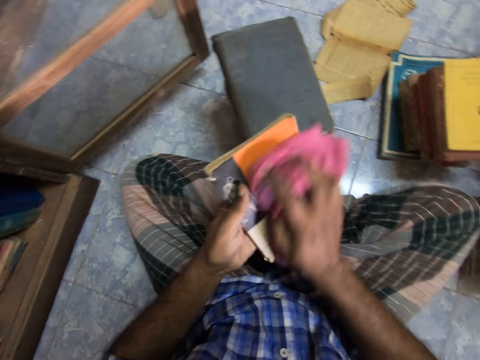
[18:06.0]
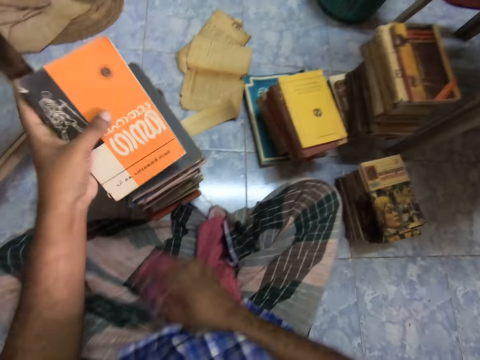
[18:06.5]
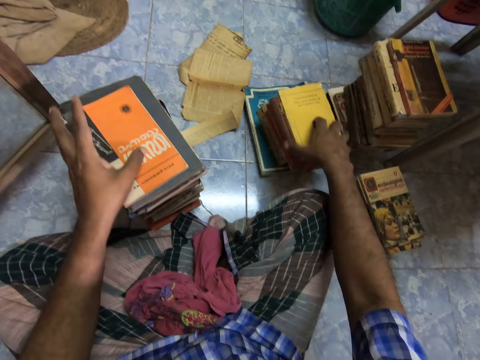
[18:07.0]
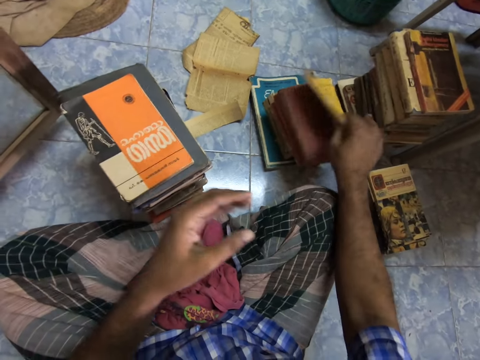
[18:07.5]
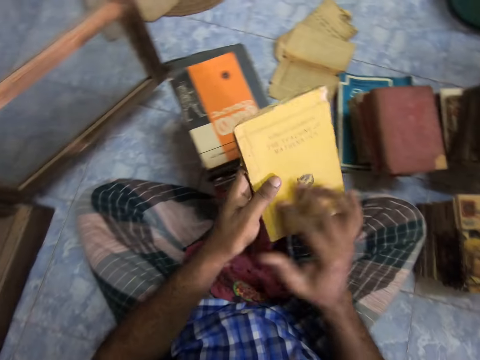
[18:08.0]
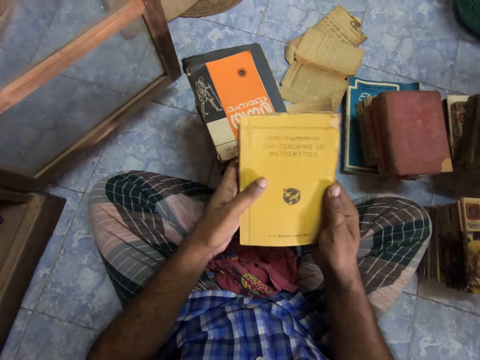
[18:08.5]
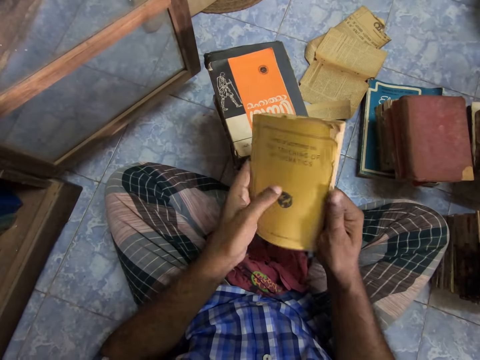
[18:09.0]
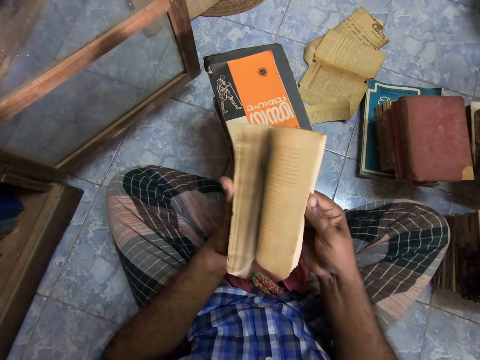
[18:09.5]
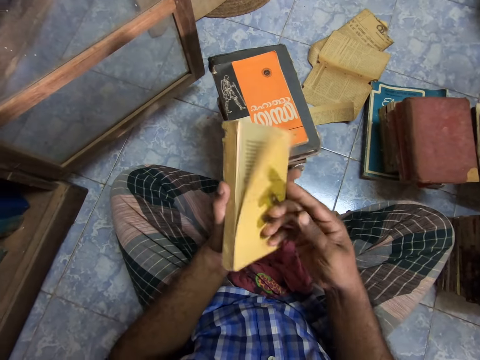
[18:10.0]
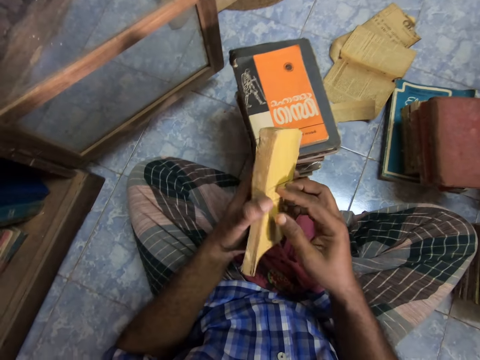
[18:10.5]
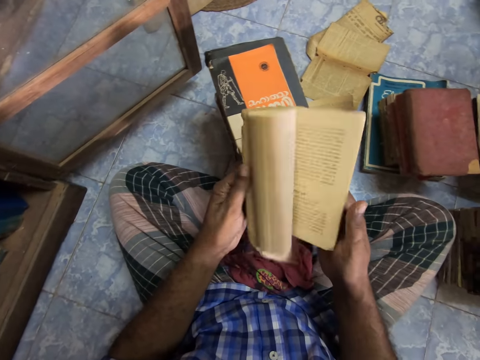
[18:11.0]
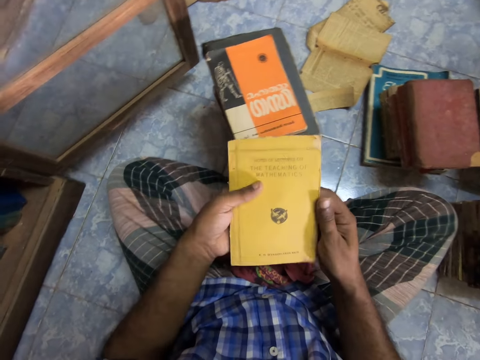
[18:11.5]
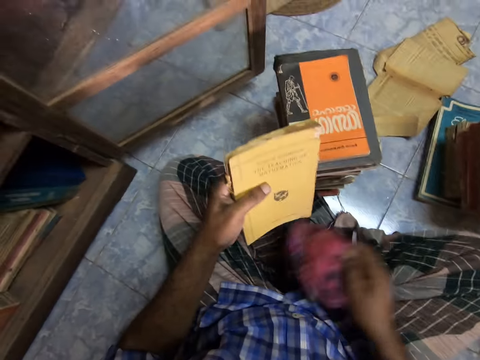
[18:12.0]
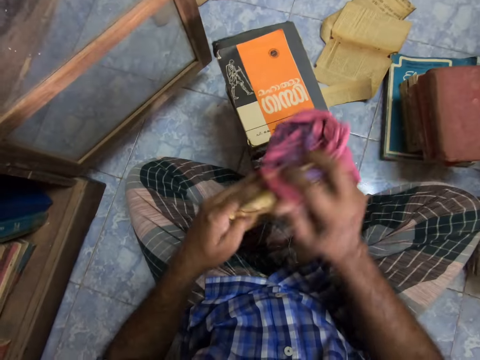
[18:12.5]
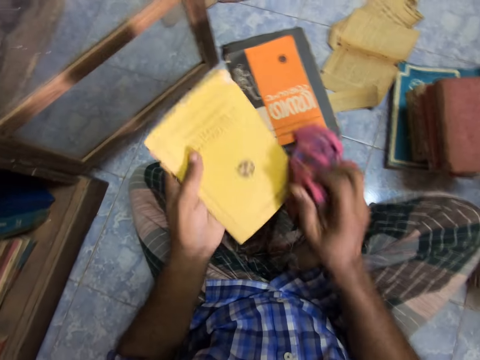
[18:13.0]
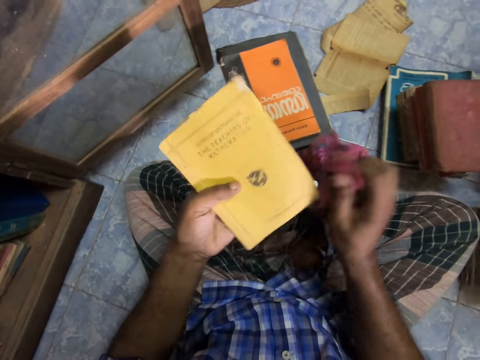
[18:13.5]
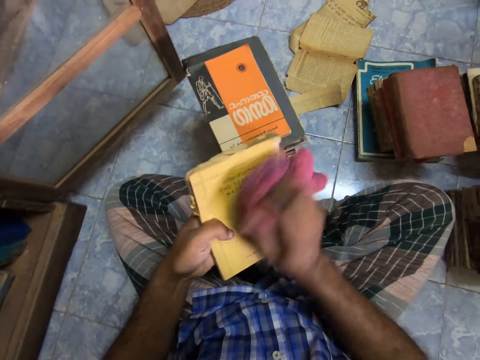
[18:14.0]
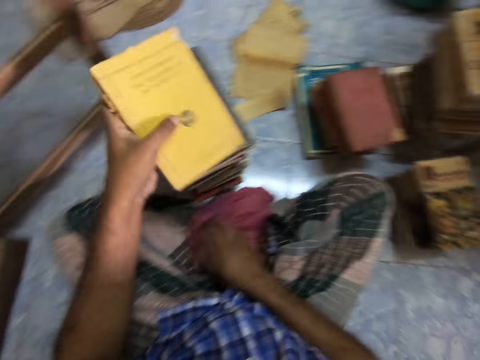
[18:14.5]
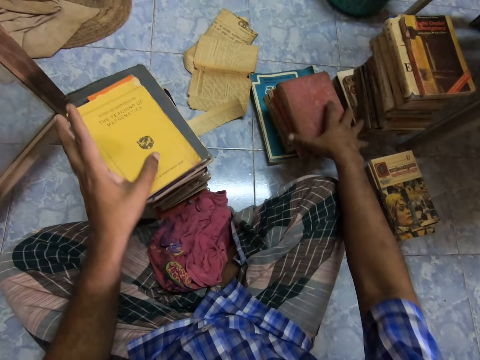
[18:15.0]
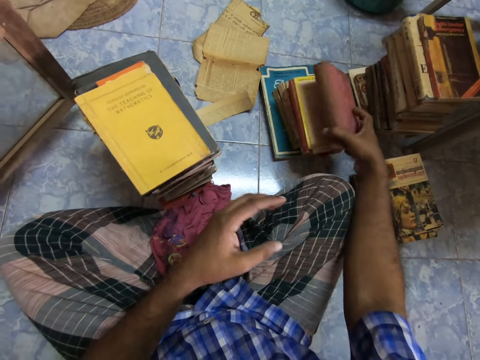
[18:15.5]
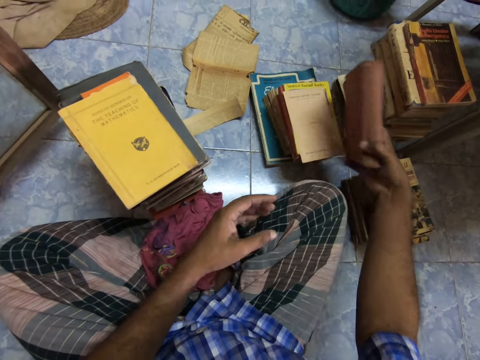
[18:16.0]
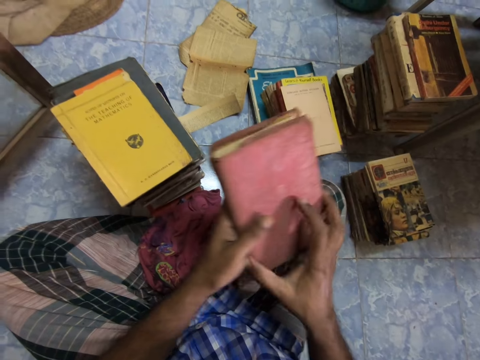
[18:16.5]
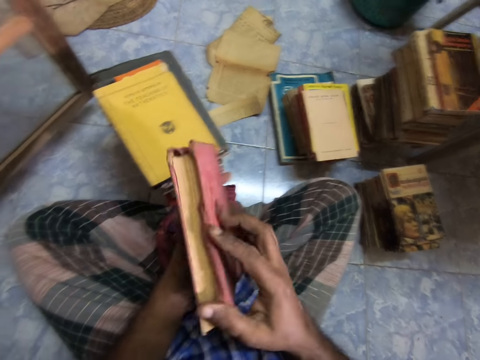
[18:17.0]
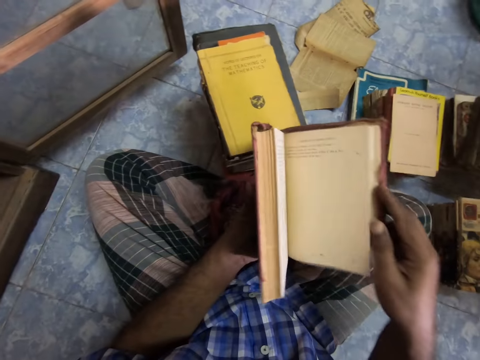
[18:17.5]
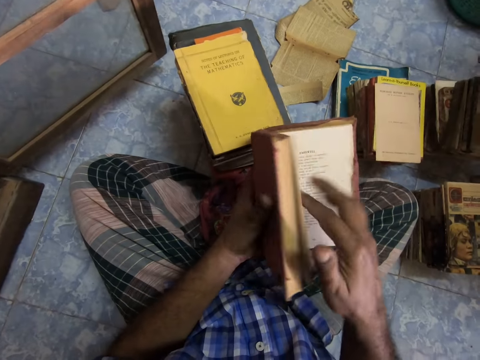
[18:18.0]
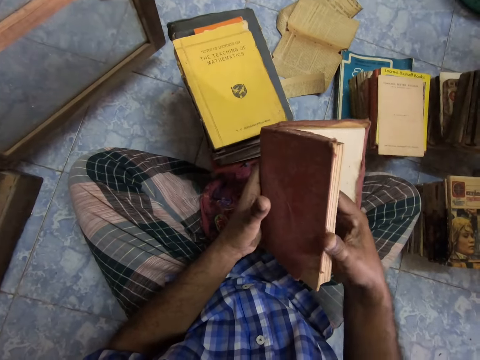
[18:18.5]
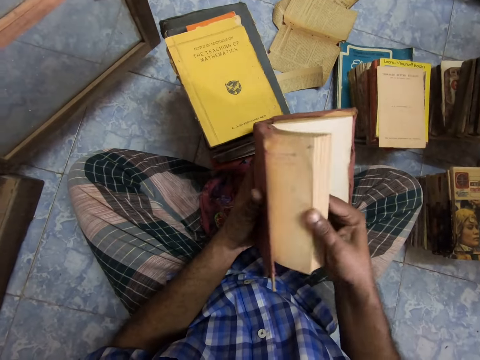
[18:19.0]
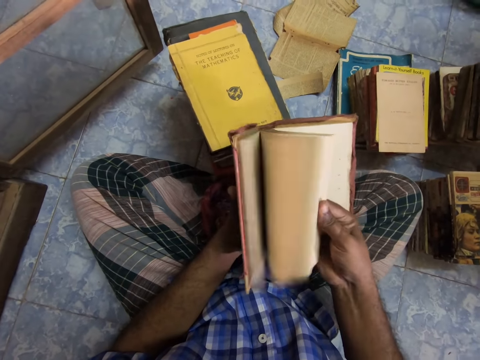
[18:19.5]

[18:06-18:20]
The camera wearer puts the cloth down. They put the book down. They pick up the book, pass the book to the left hand, and flip the pages of the book. They pick up the cloth and wipe the book. They put the cloth down, put the book down, and pick up the book. They flip the pages and adjust the book pages.

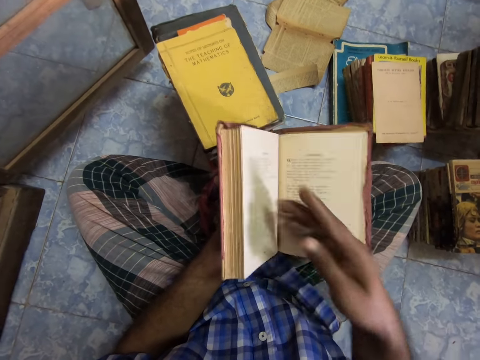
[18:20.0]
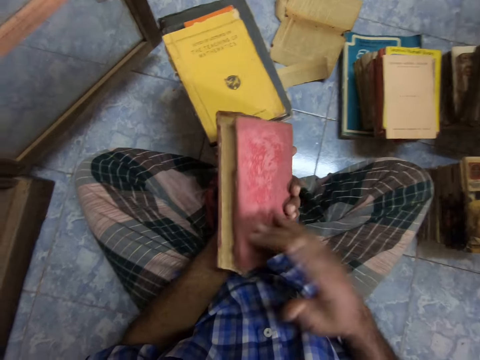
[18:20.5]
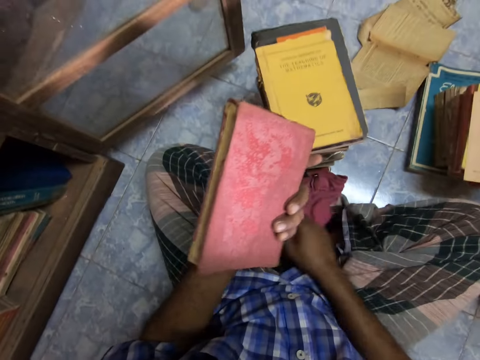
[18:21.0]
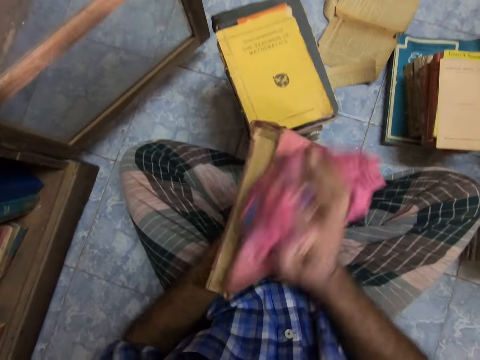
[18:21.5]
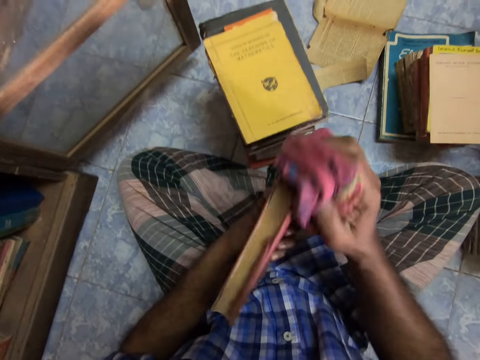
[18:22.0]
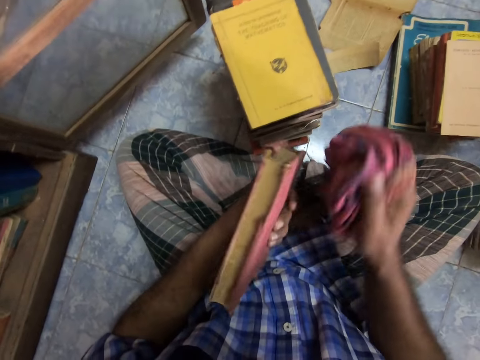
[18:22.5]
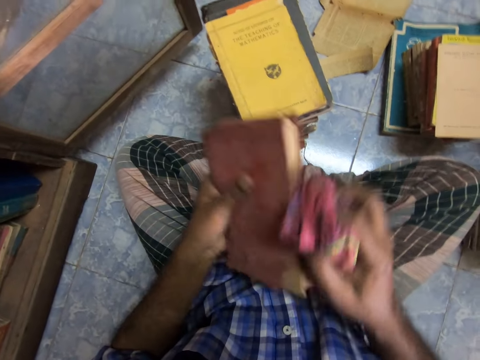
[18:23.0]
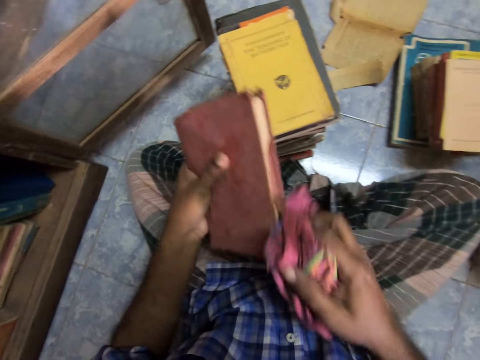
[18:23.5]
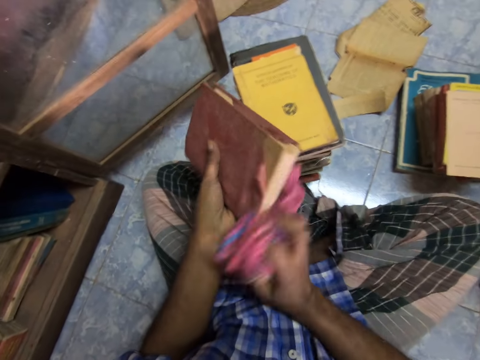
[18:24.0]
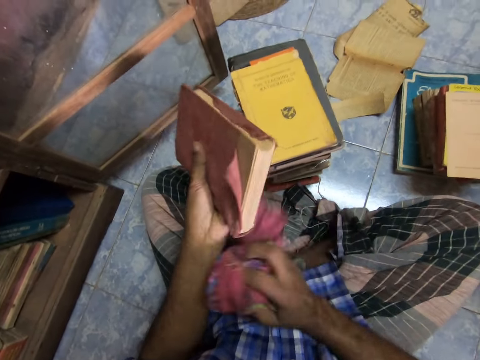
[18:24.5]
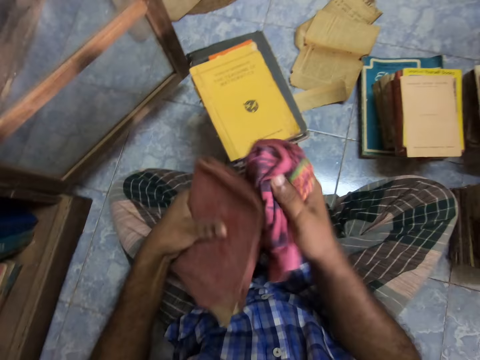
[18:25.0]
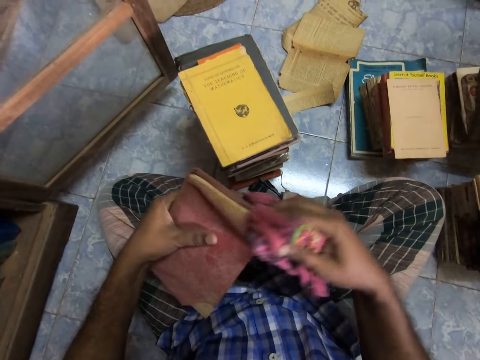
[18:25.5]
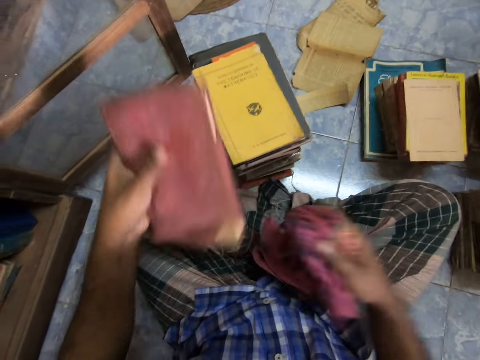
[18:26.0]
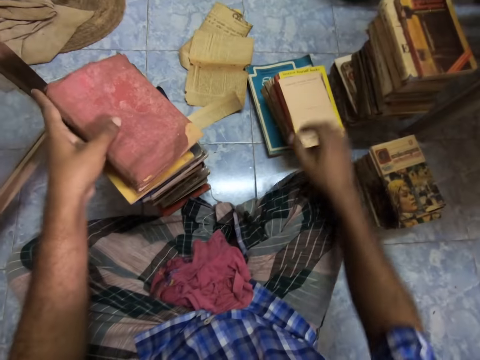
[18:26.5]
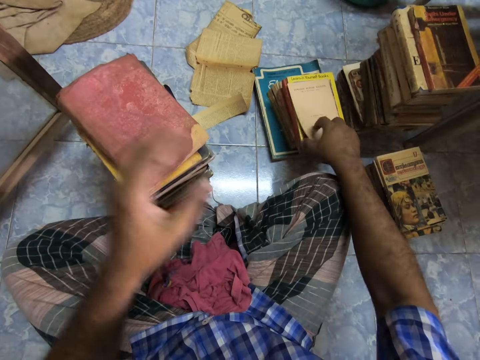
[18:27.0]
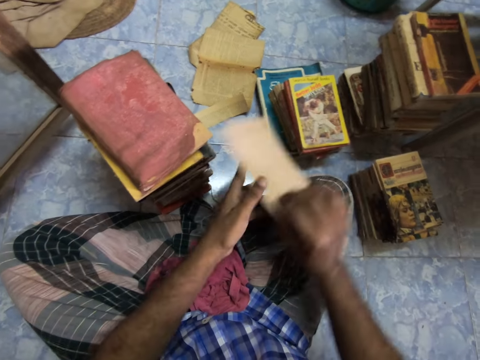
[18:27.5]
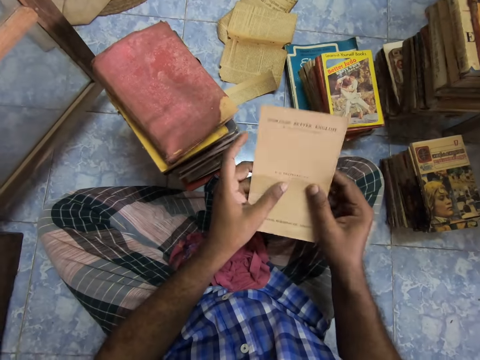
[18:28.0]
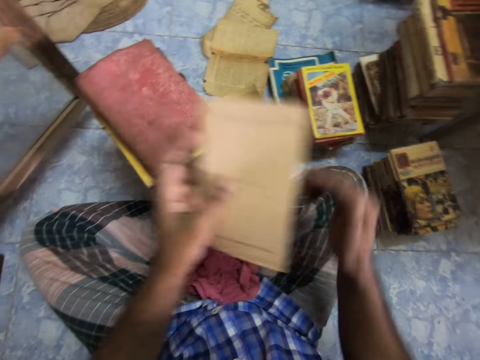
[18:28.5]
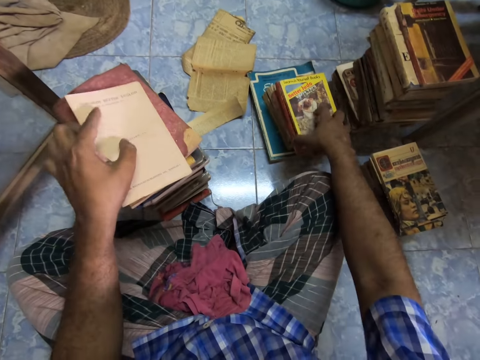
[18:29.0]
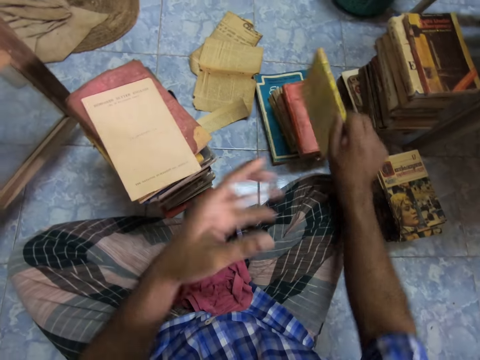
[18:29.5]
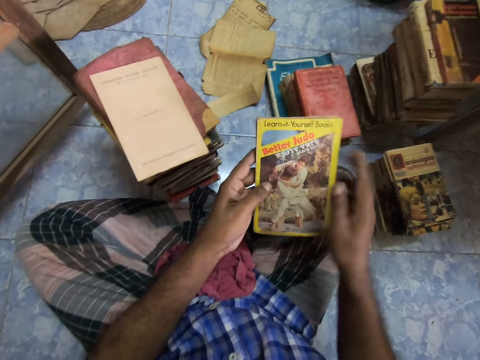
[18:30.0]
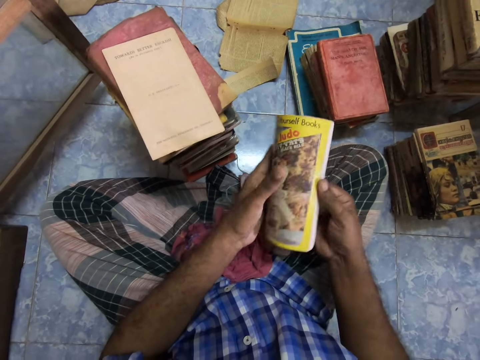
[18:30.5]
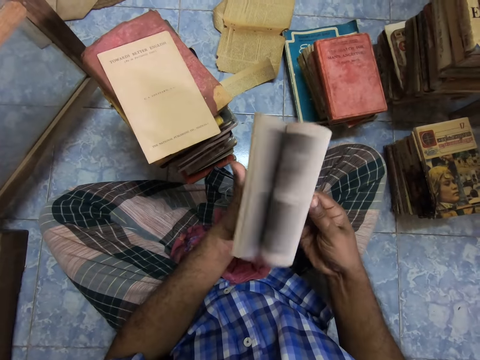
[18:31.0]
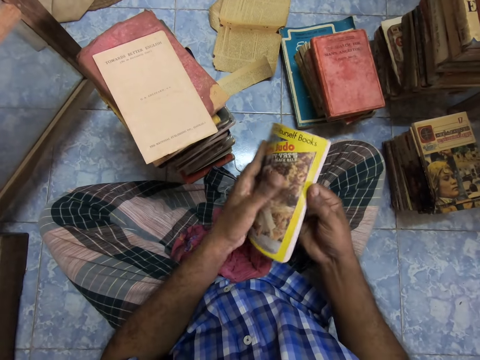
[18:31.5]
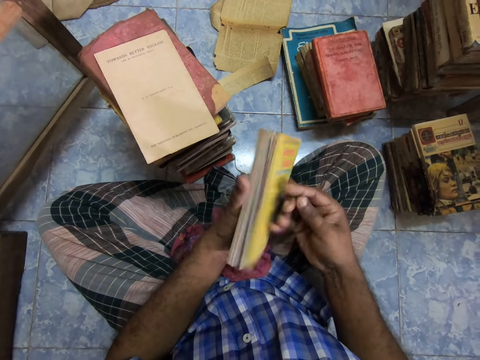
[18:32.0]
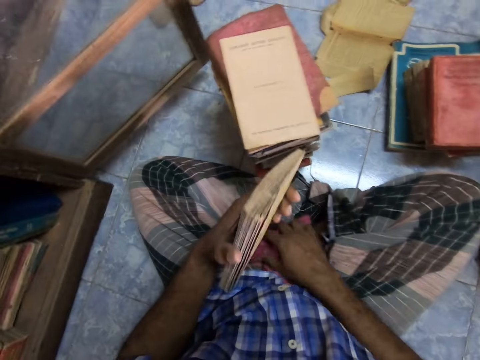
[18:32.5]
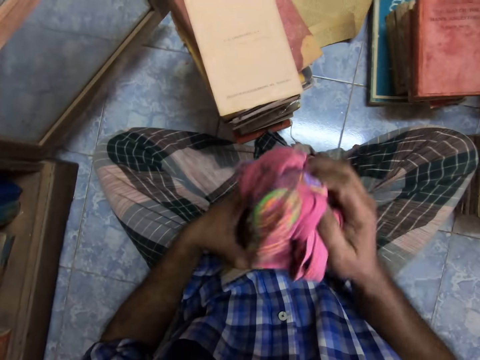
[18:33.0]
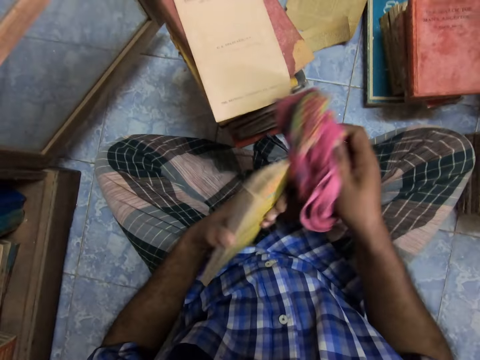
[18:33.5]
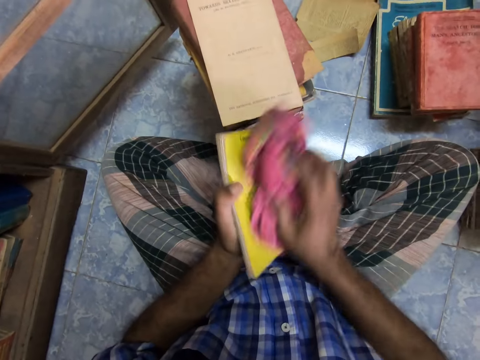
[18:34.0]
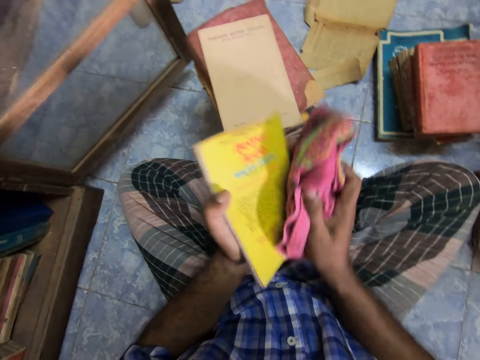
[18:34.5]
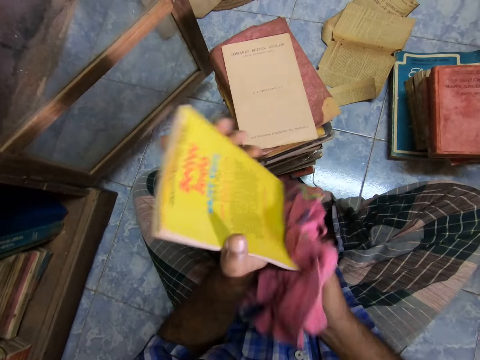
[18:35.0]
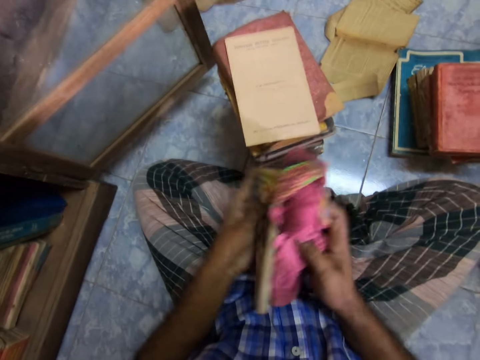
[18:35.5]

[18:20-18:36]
The camera wearer picks up the cloth and wipes the book. They drop the cloth and place the book on other books. They pick up a piece of paper, check the piece of paper, and place the piece of paper on the novels. They pick up the paper. They pick up a novel. They adjust the novel, check the novel, and flip the pages. They pick up the cloth and wipe the novel.
